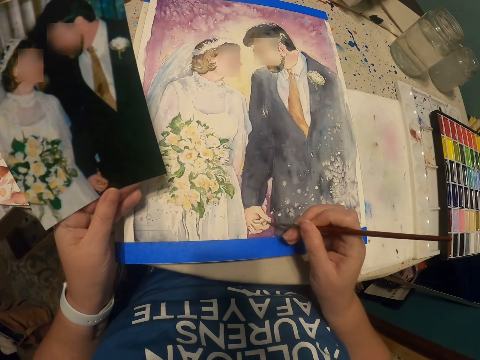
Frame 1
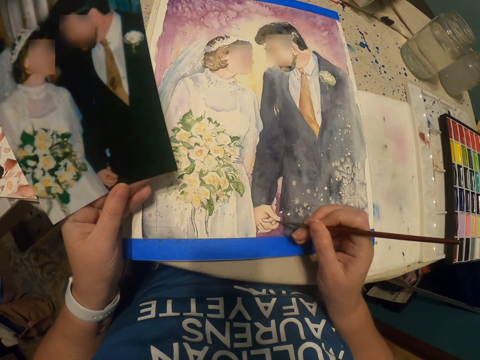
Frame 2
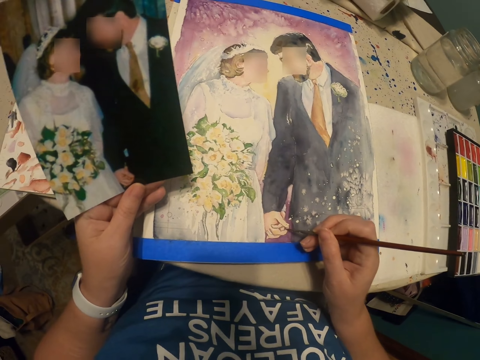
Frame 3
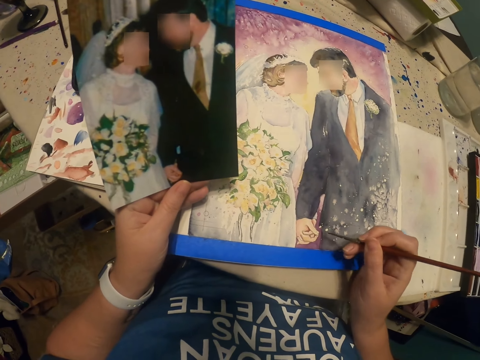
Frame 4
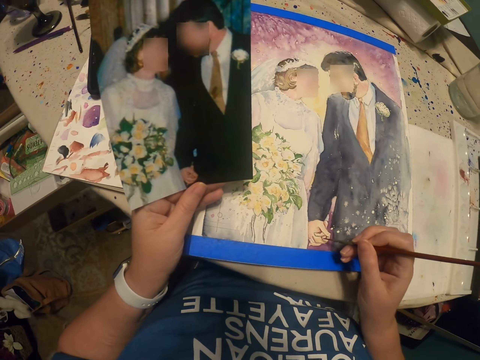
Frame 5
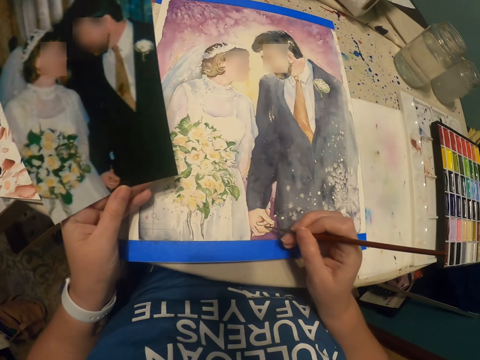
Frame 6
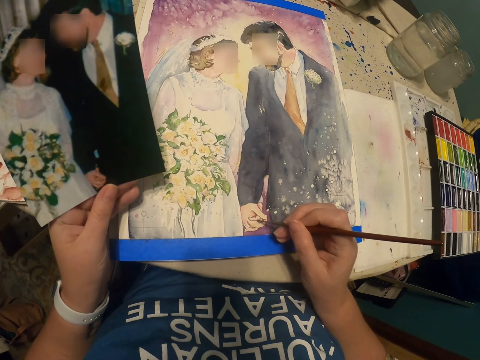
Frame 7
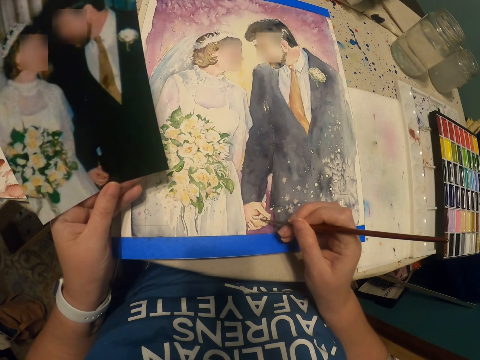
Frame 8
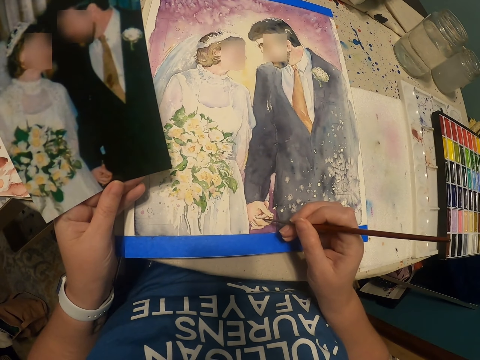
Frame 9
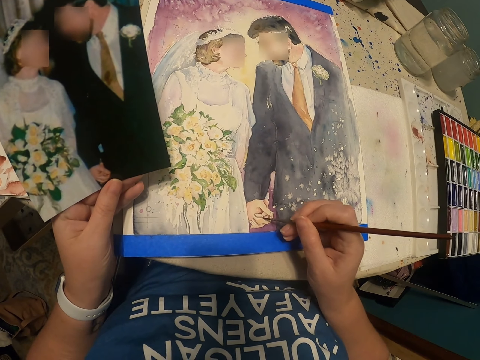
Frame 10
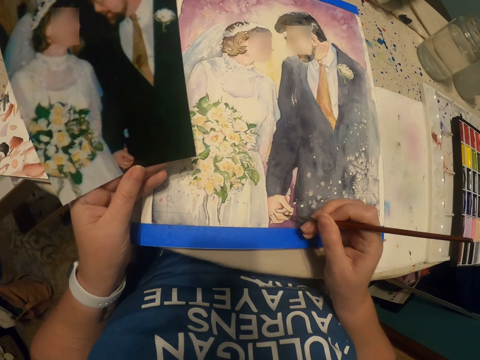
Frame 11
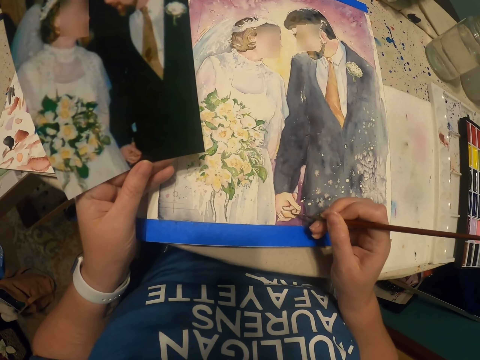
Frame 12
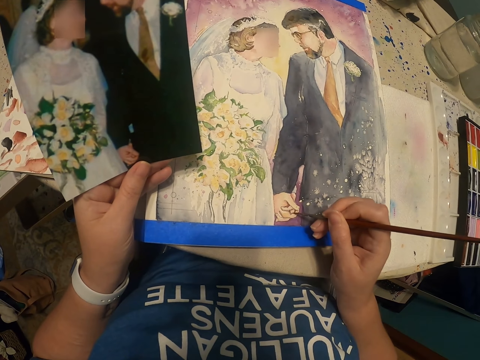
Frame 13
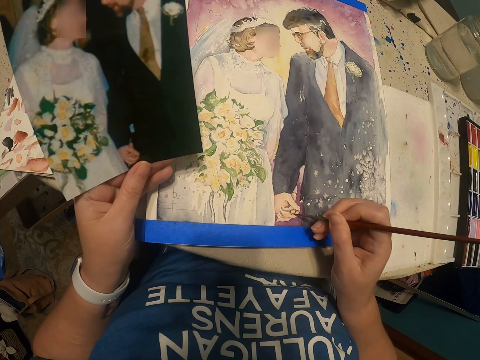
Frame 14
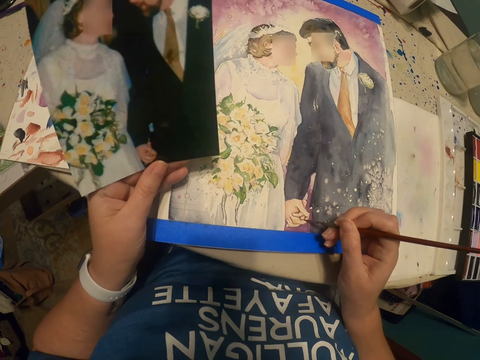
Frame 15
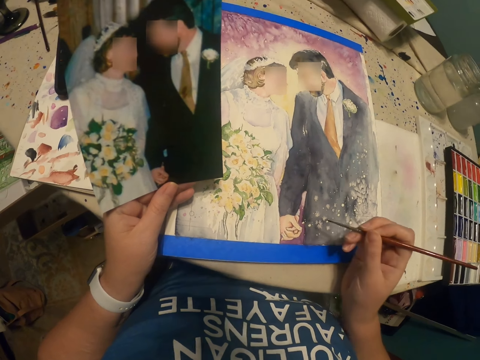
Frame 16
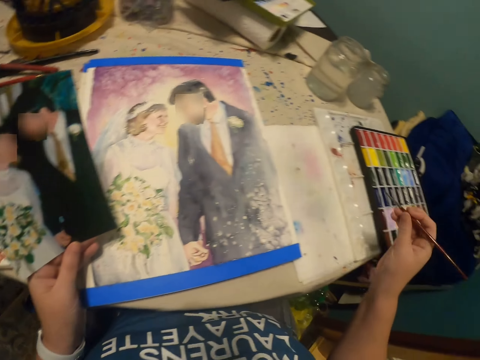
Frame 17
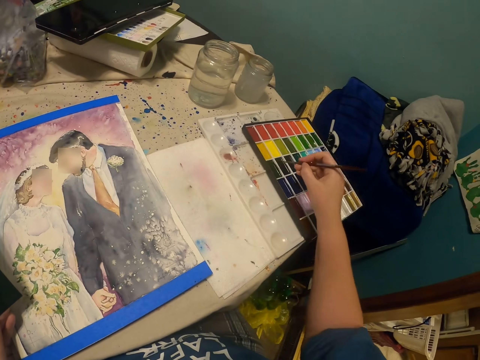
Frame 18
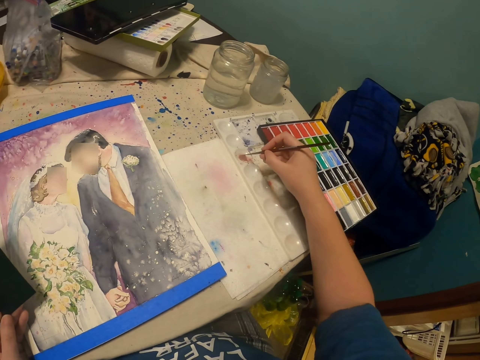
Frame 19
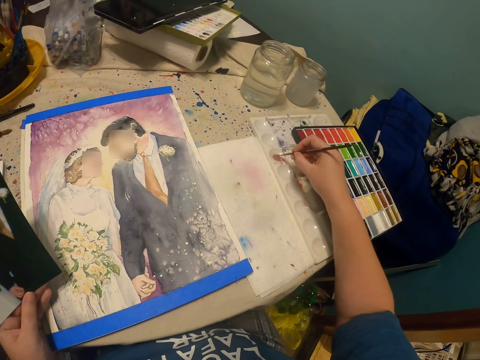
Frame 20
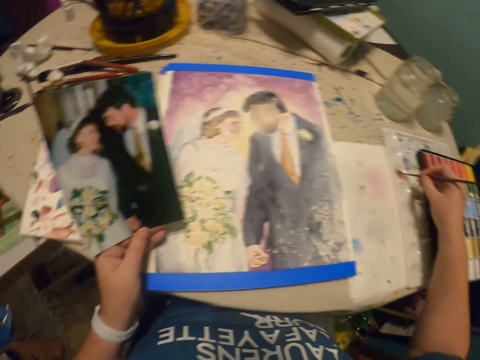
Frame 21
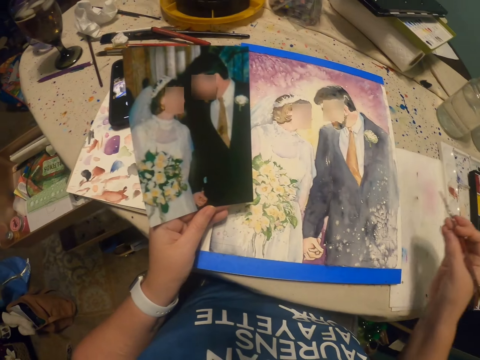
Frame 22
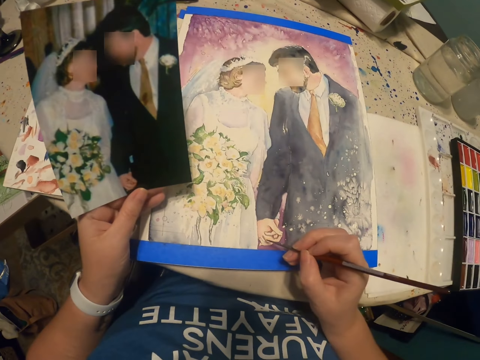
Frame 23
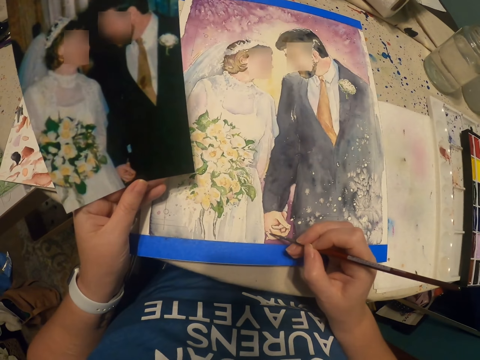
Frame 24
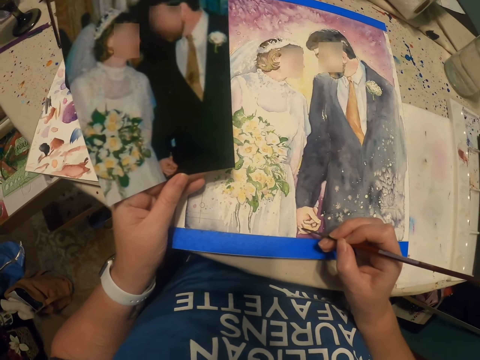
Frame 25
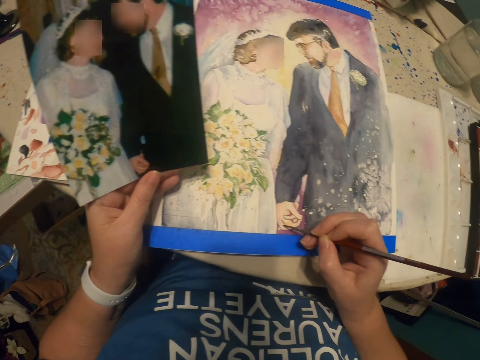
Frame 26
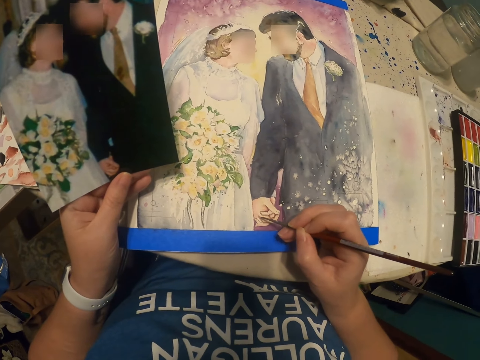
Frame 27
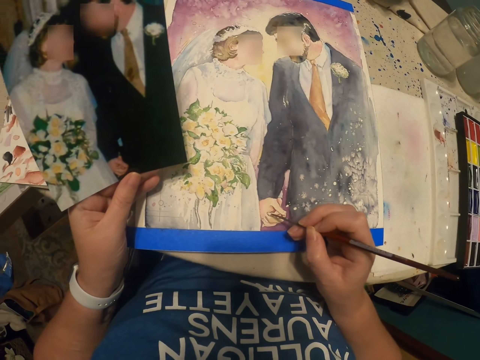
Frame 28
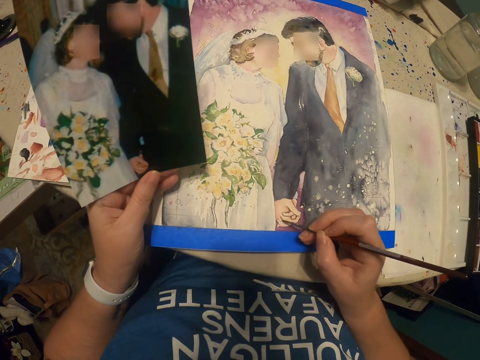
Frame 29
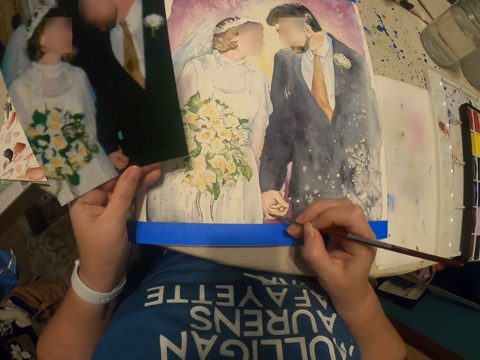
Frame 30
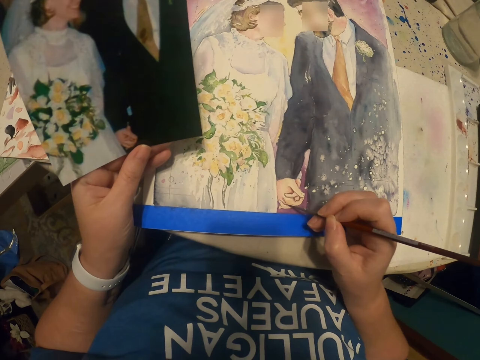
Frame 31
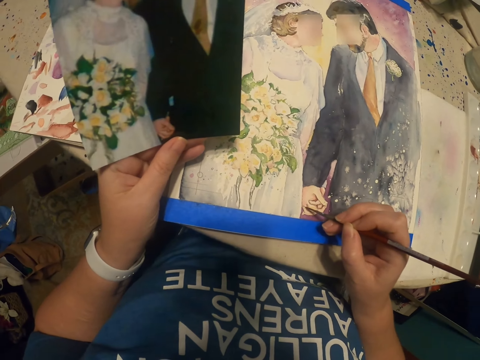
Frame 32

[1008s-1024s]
The camera wearer dips the paintbrush or drawing pen in paint. They draw a picture on the piece of paper with the drawing pen.

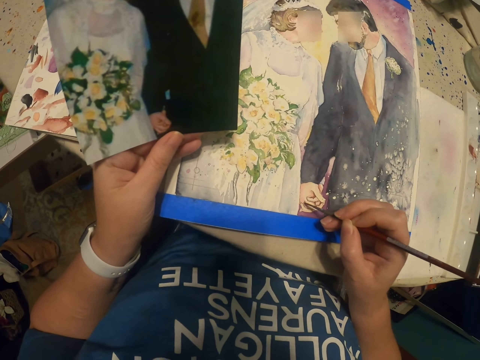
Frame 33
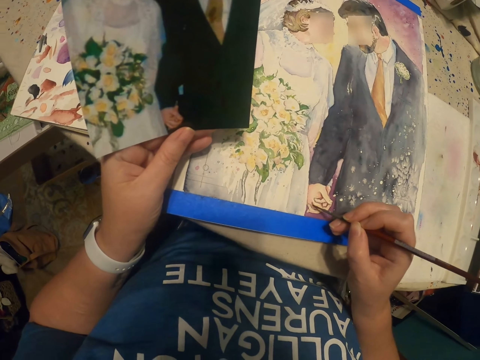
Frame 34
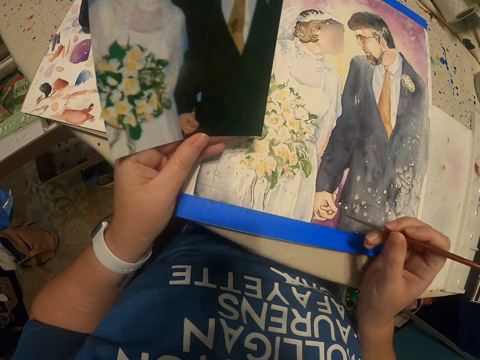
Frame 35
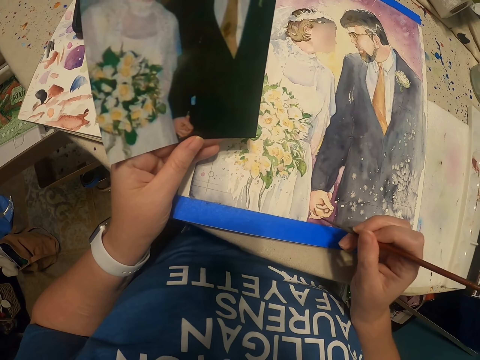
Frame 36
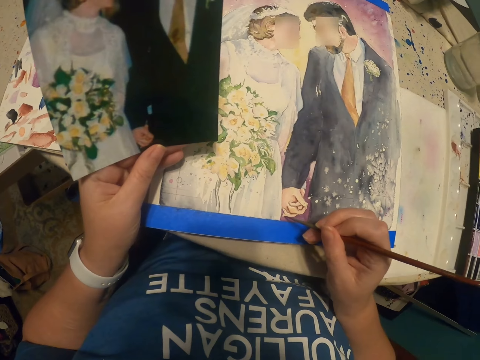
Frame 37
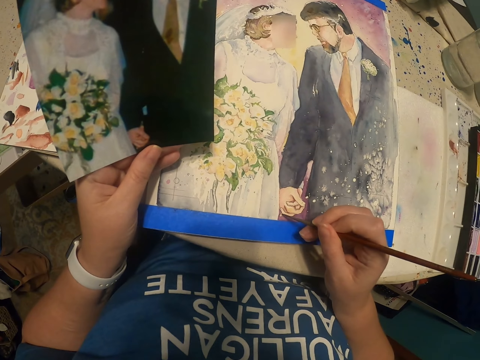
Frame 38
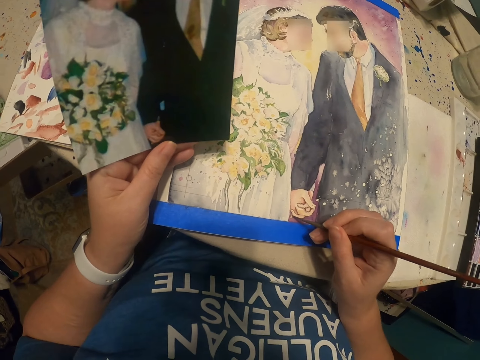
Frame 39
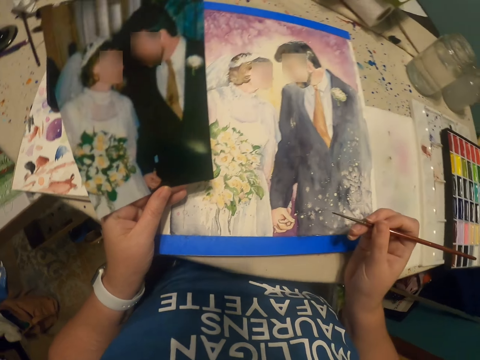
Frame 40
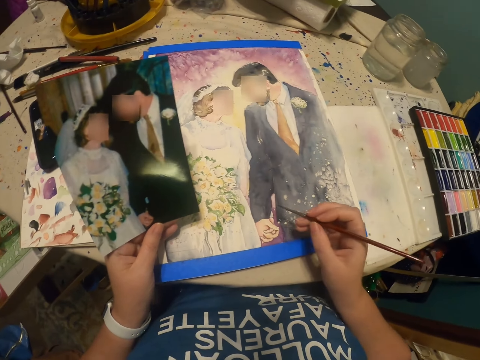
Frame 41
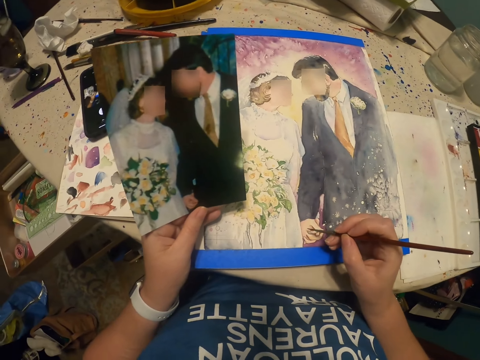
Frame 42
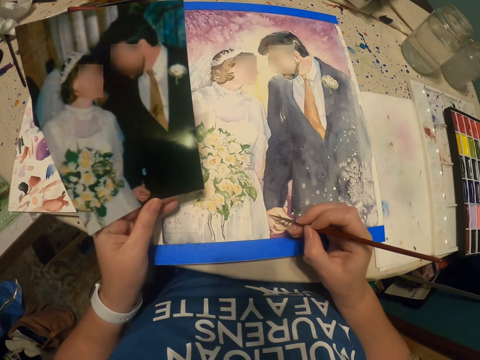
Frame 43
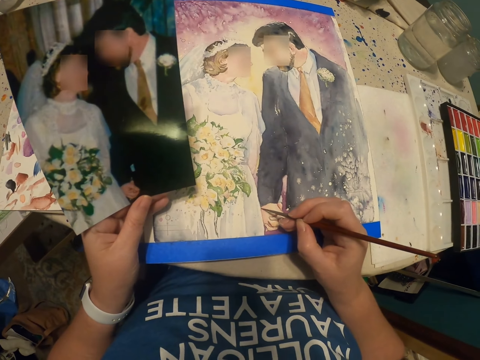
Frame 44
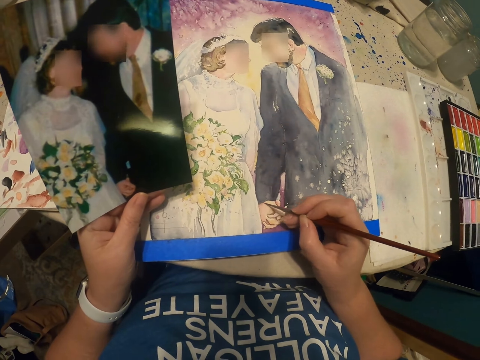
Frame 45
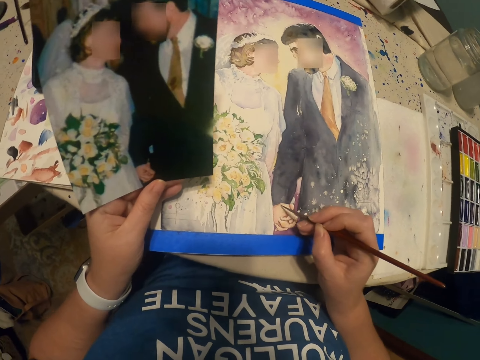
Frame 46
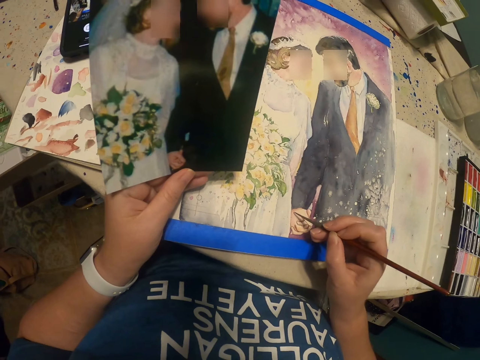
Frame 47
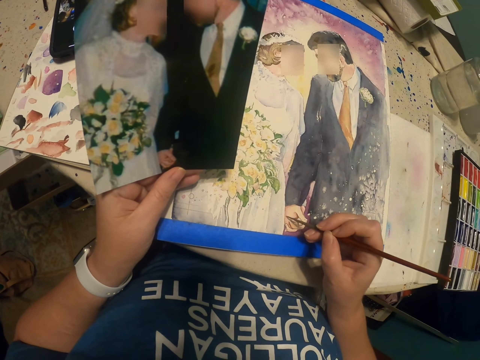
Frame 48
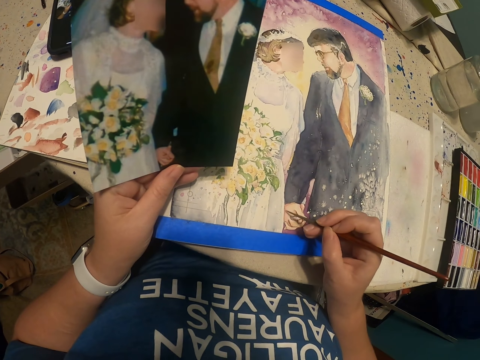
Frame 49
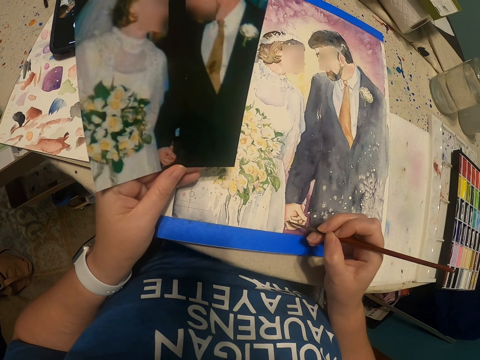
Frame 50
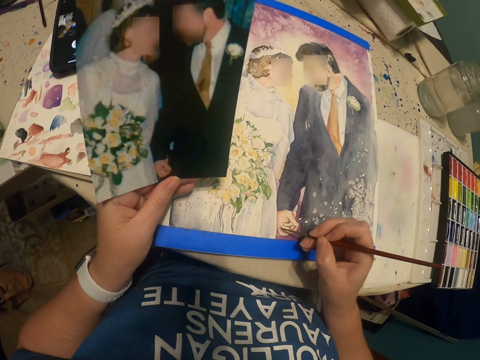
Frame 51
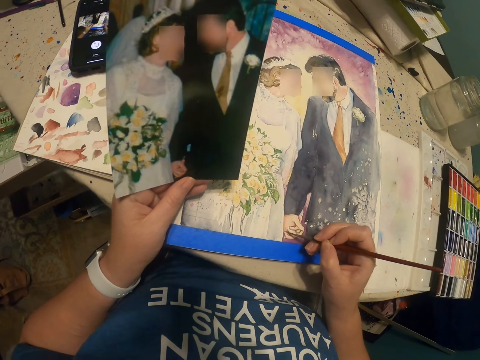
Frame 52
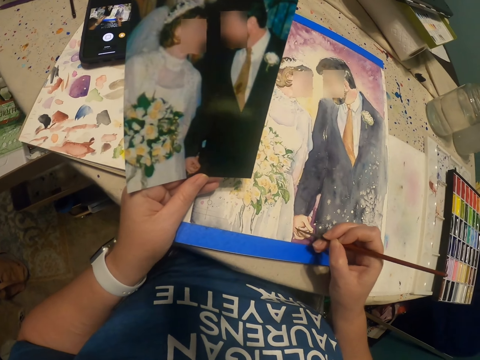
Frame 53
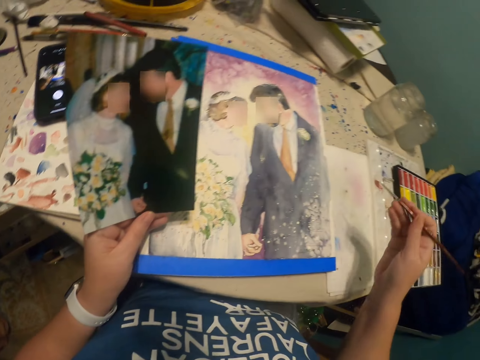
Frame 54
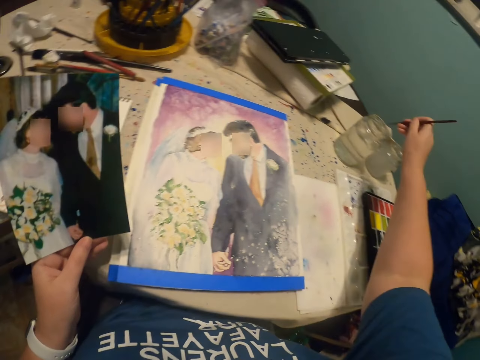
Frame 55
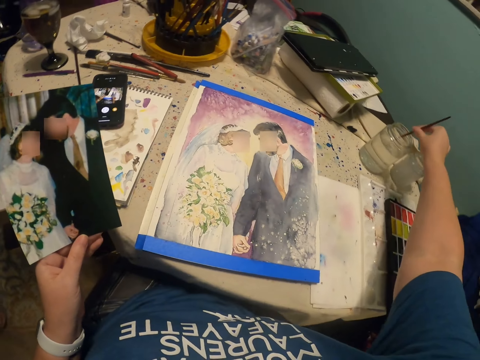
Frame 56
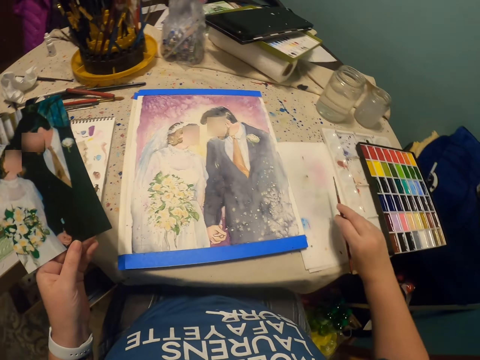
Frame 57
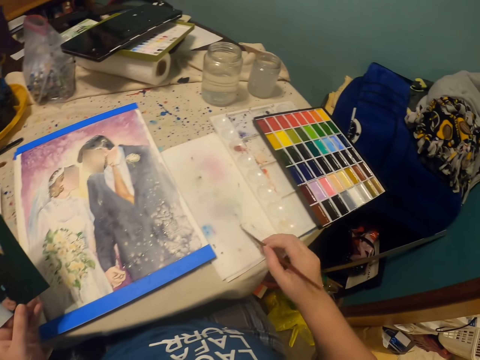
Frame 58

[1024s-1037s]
The camera wearer dips the drawing pen or paintbrush in water in the can on the table.
